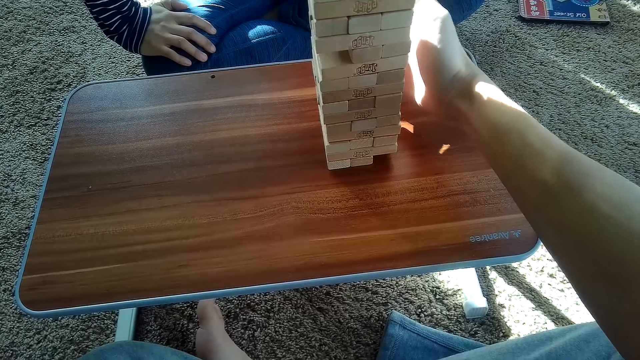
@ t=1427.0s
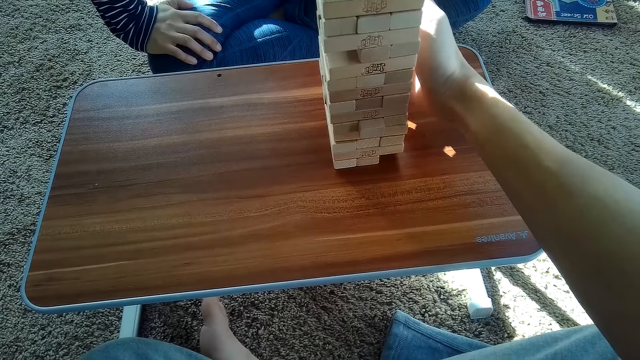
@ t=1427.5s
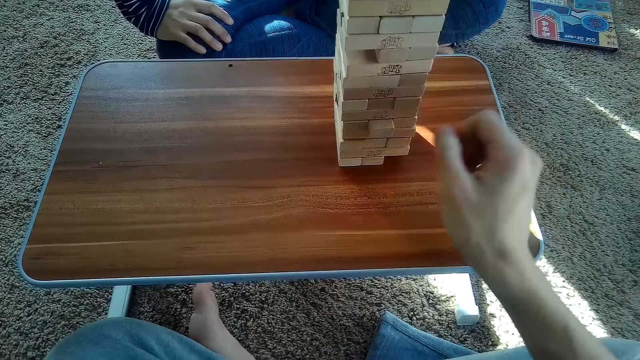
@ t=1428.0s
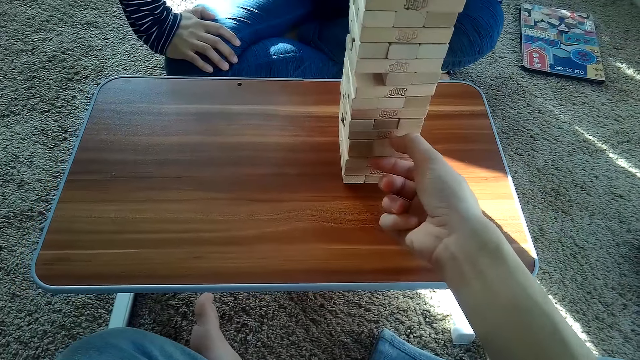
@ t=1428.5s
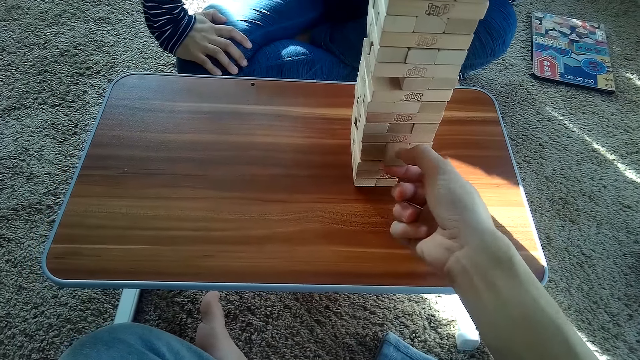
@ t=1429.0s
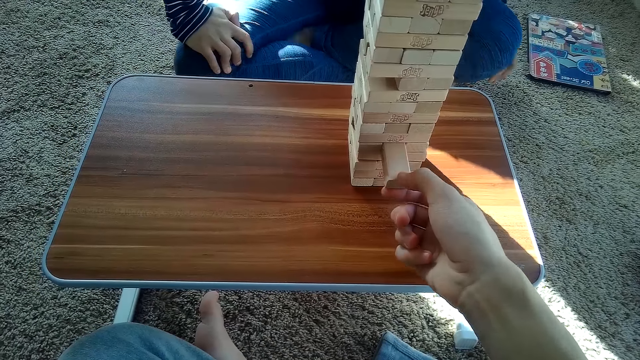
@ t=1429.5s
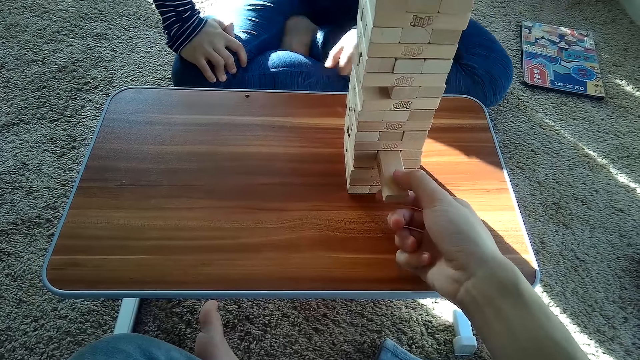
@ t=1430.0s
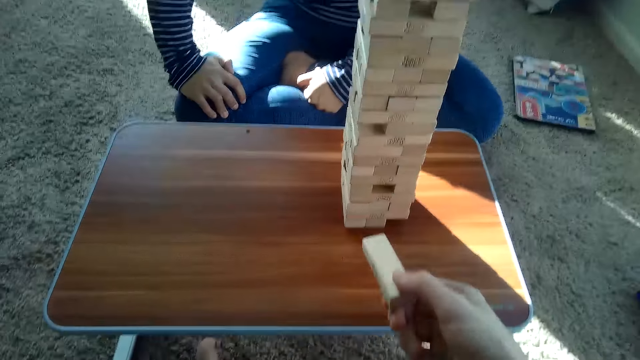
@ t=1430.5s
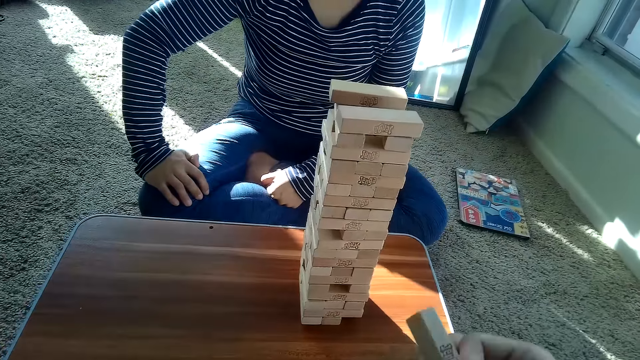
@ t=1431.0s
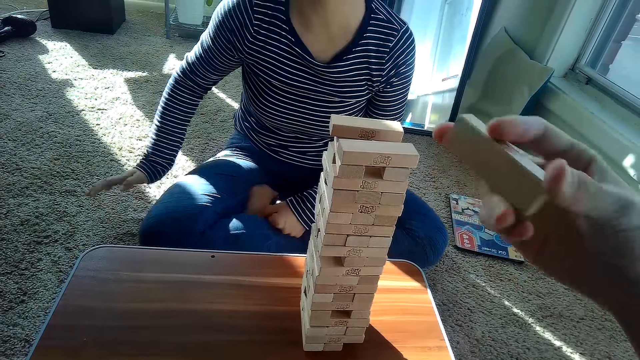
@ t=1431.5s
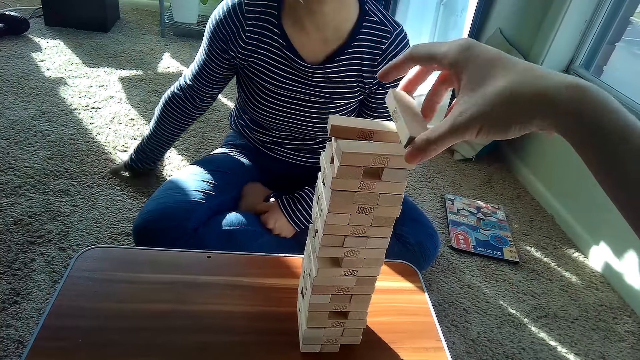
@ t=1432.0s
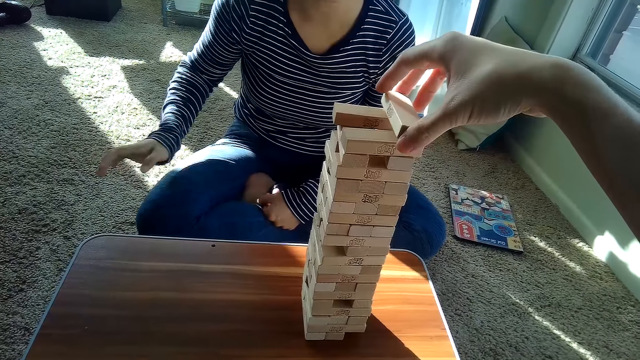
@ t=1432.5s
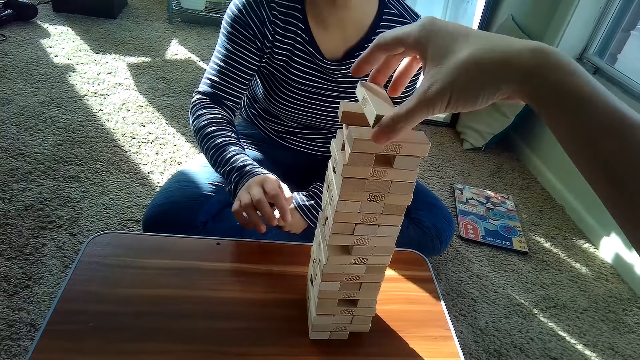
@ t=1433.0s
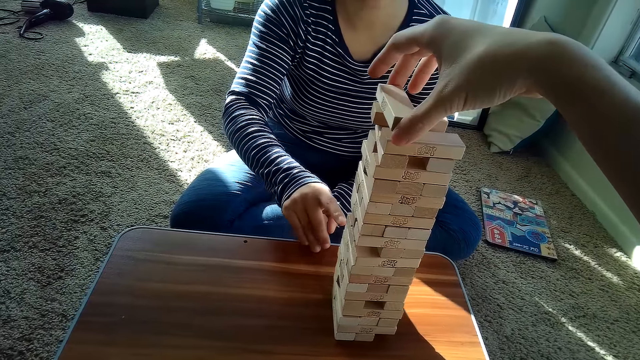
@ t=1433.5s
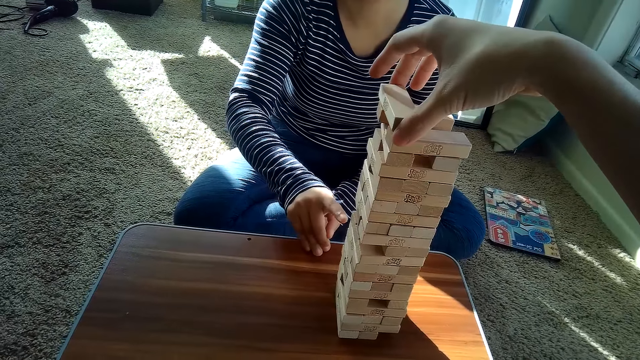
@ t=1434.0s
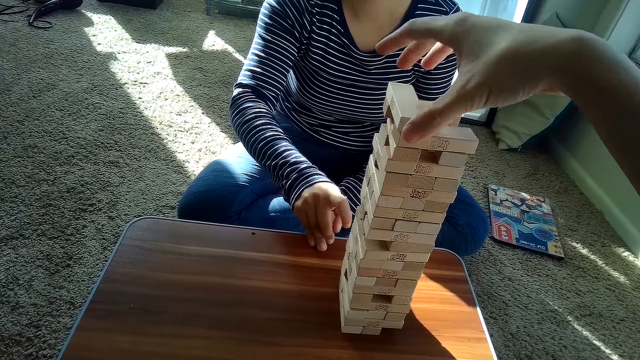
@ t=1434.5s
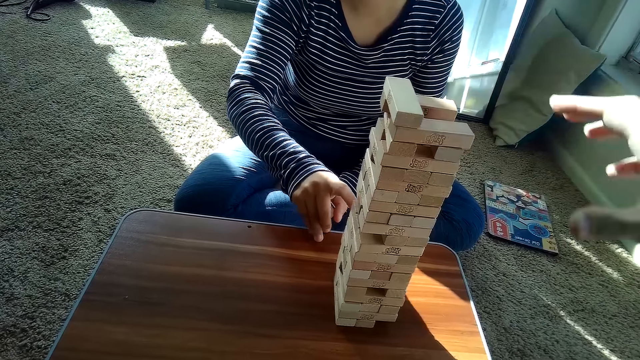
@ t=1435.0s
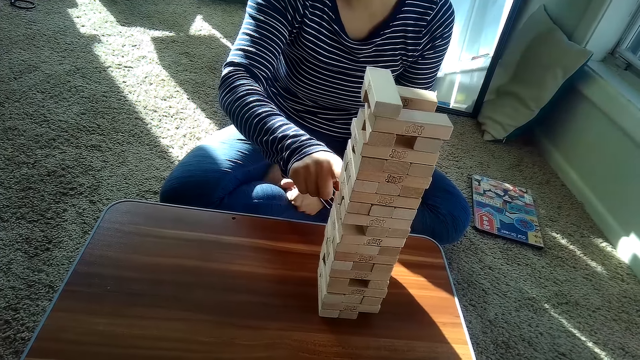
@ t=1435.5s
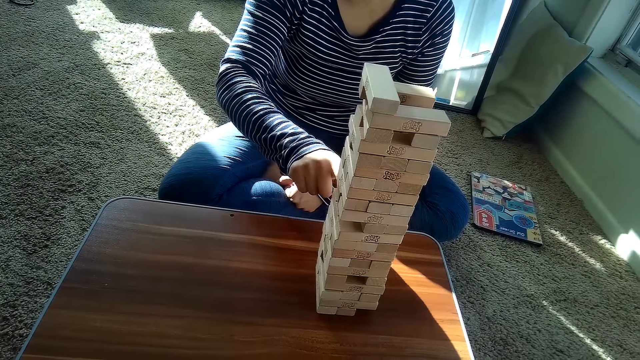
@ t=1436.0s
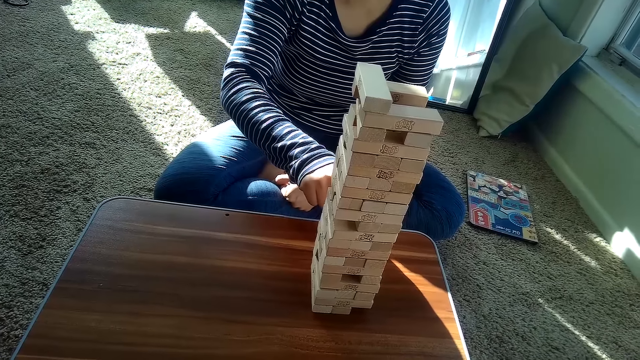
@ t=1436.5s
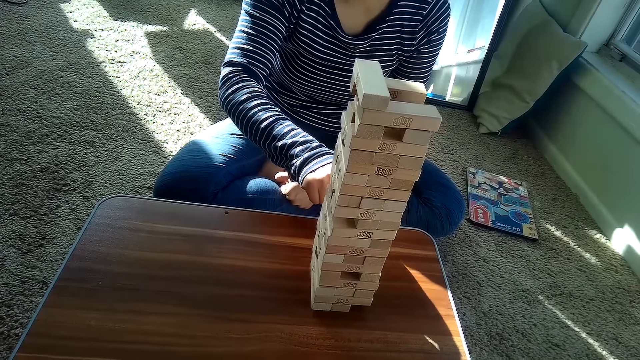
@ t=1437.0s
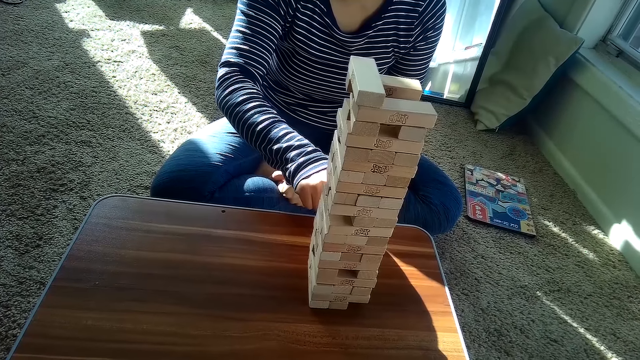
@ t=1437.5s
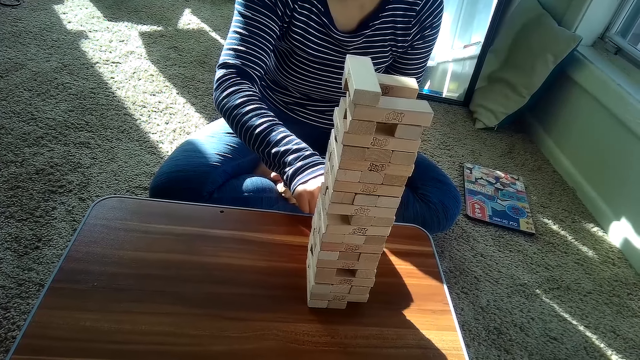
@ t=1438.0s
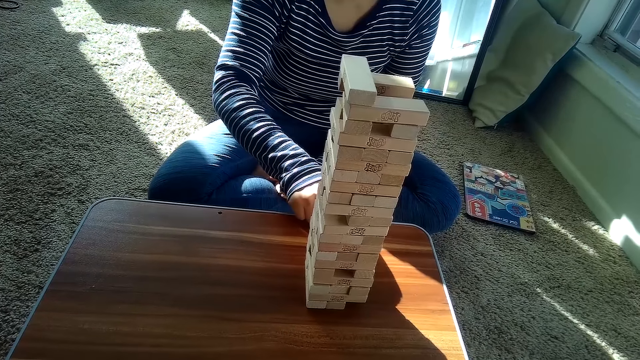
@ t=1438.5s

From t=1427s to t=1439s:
The camera wearer takes the block. He places the Jenga blocks on the pile of Jenga blocks on the table with his left hand. The partner presses a block and removes a Jenga block from the pile of Jenga blocks on the table with her right hand.

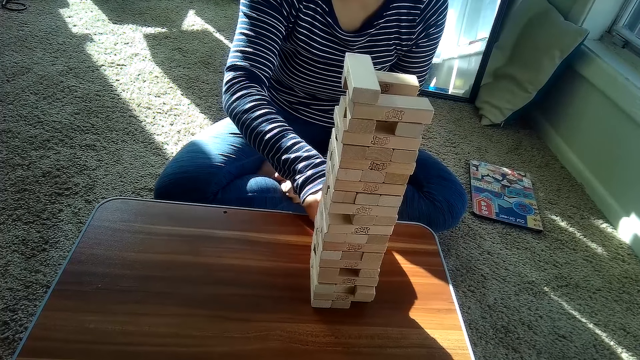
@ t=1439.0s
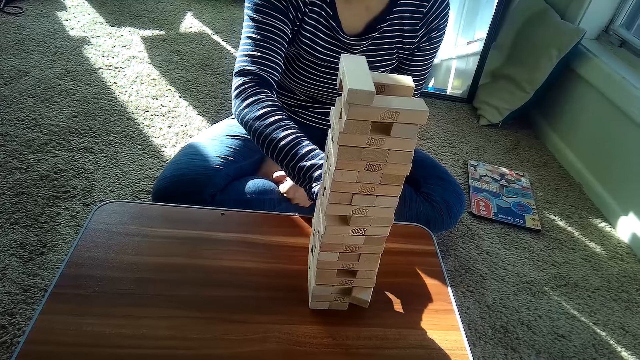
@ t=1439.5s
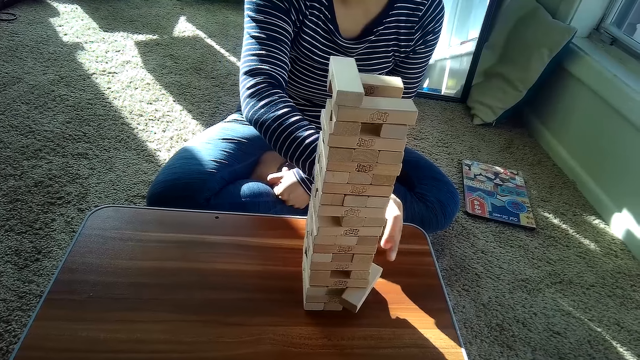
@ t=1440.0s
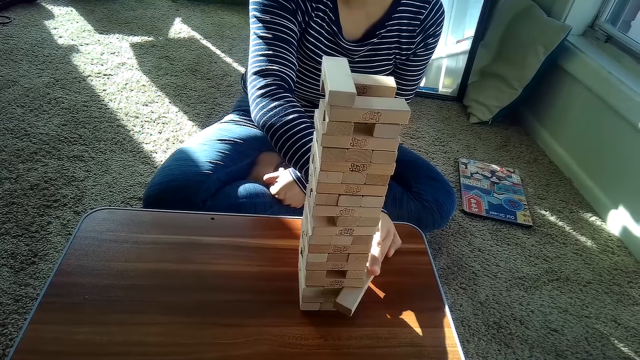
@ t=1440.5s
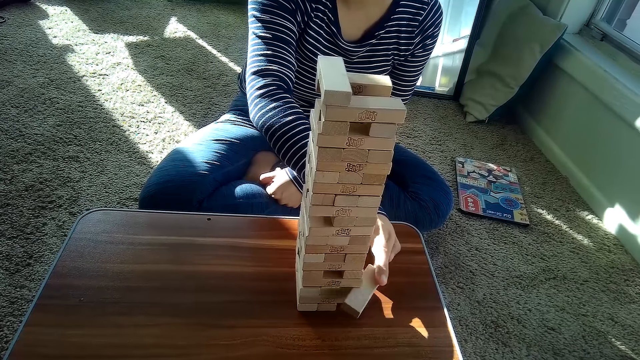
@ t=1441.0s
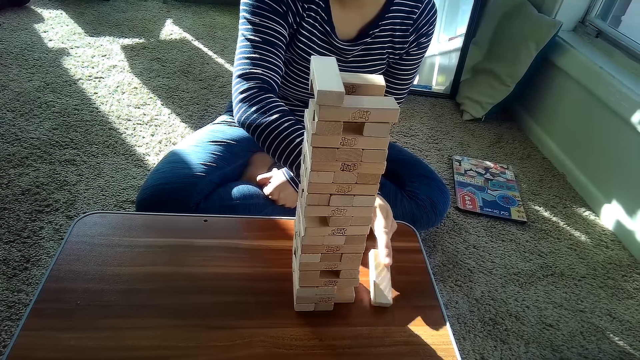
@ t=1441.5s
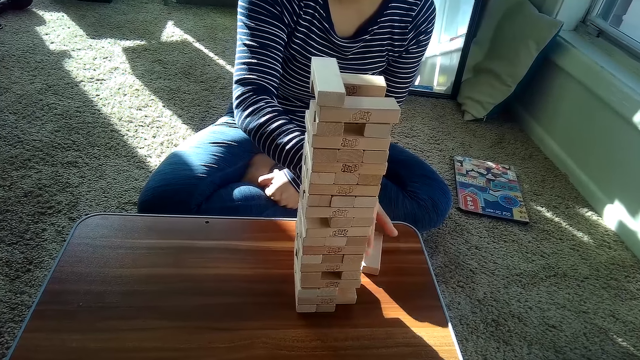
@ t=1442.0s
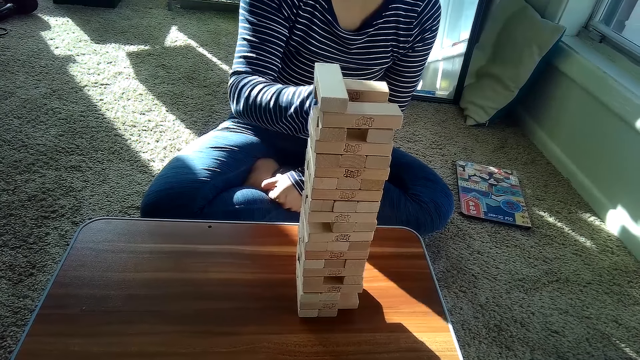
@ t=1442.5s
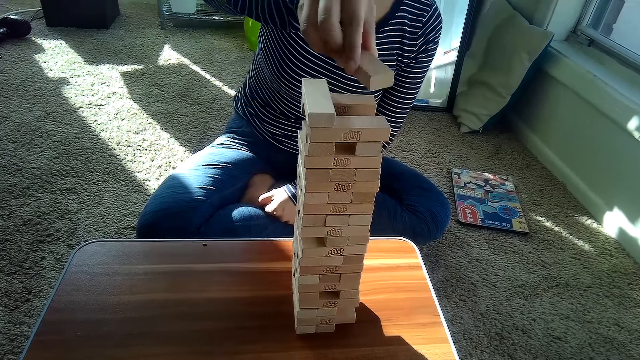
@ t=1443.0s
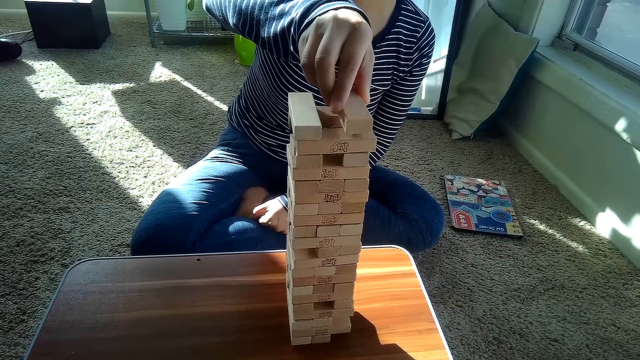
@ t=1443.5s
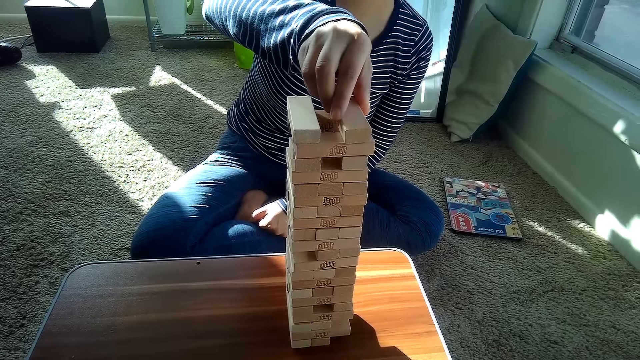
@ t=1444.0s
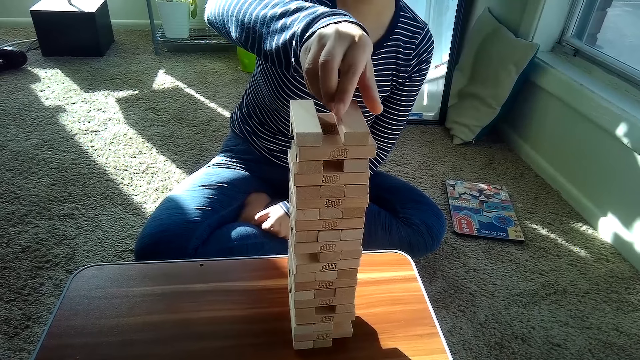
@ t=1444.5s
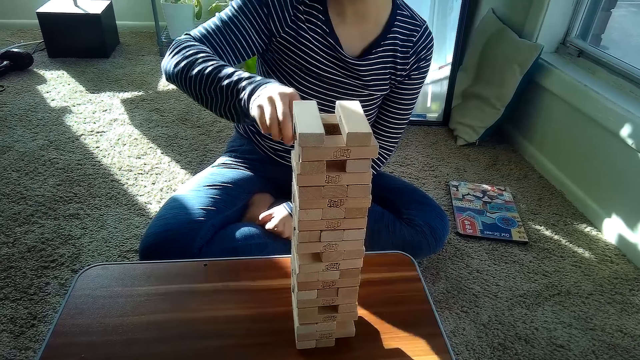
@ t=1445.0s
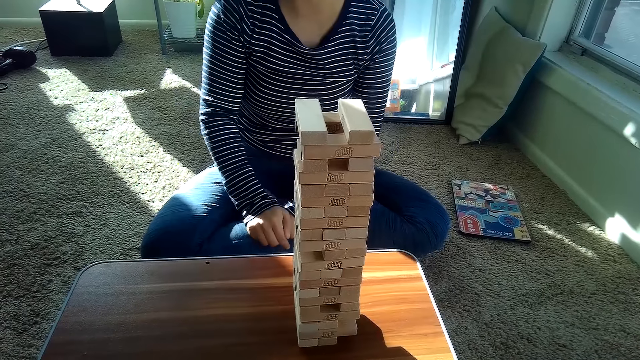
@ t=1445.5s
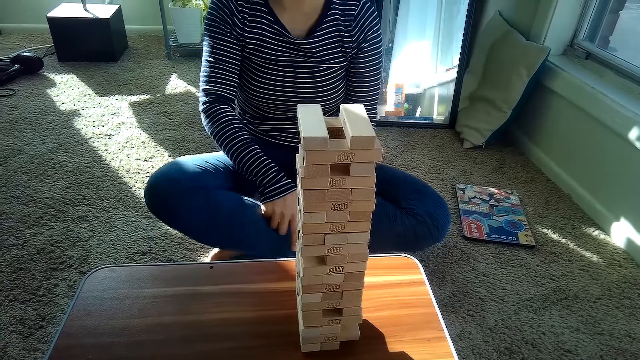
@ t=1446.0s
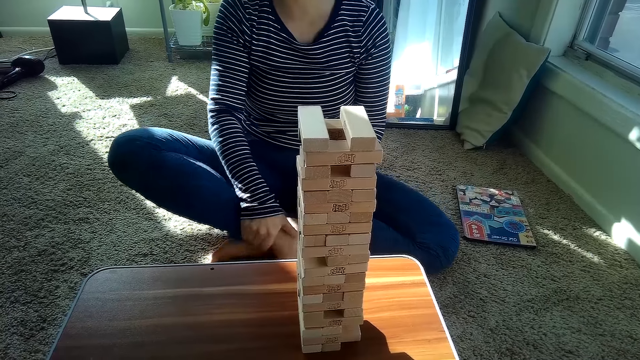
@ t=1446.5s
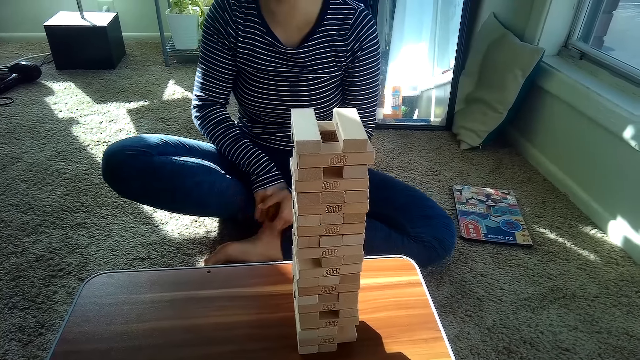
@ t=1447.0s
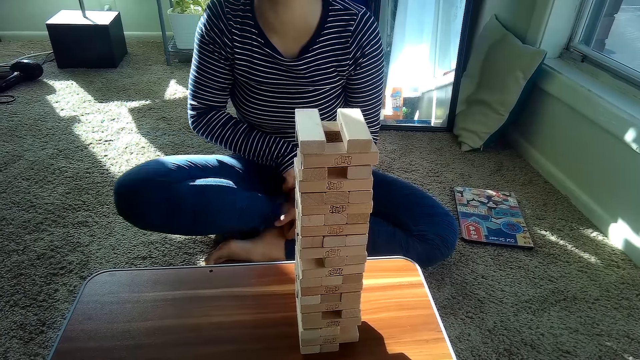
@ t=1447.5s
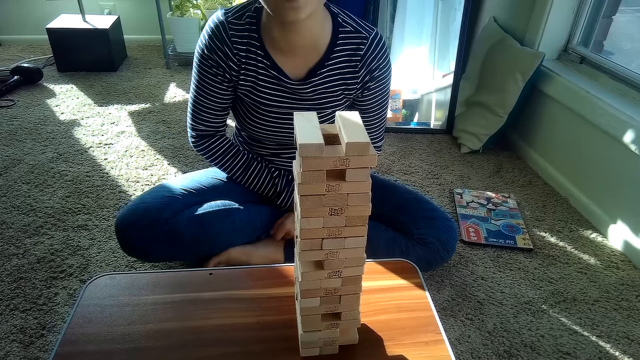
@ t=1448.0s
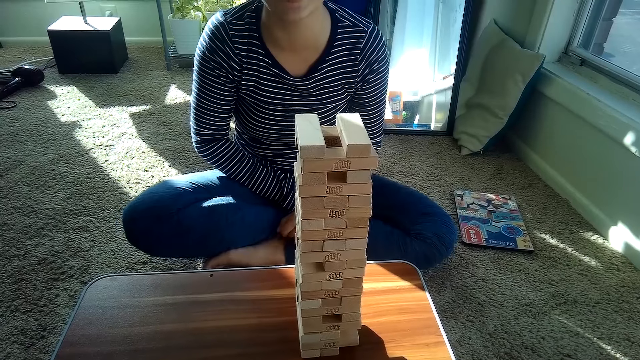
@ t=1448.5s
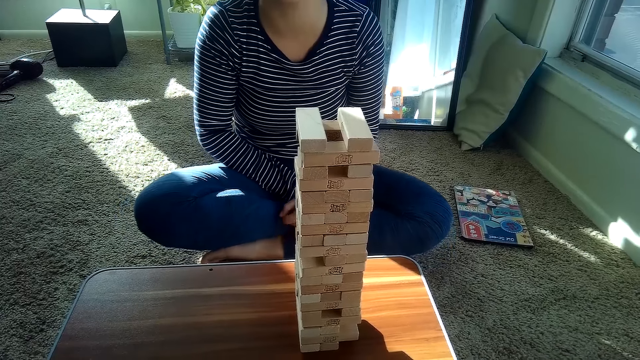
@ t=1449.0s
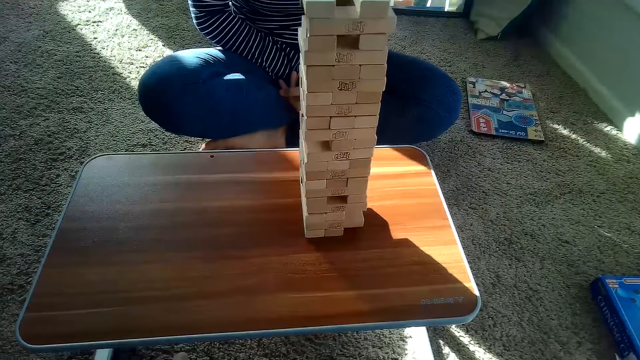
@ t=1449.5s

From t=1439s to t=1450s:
The camera wearer takes the block. The partner places the Jenga blocks on the pile of Jenga blocks on the table with her right hand.
